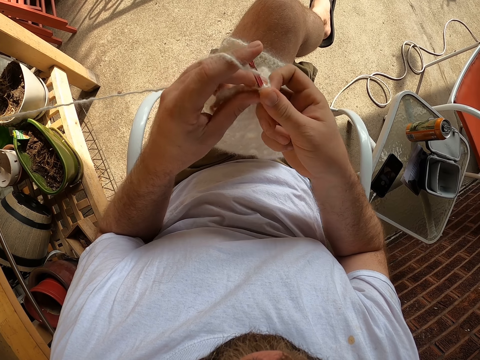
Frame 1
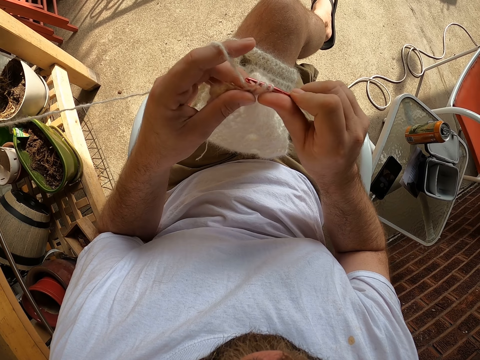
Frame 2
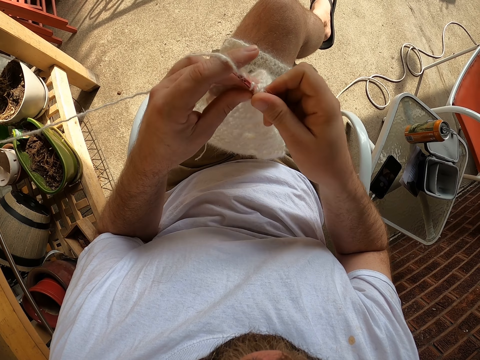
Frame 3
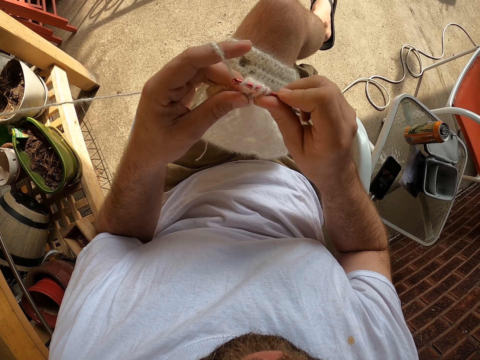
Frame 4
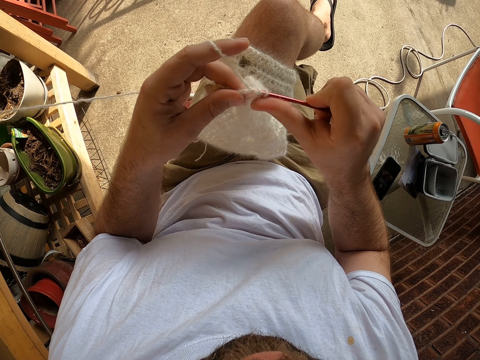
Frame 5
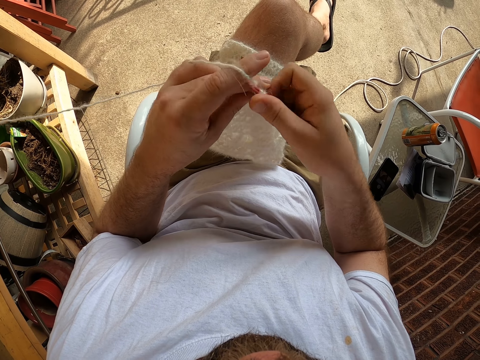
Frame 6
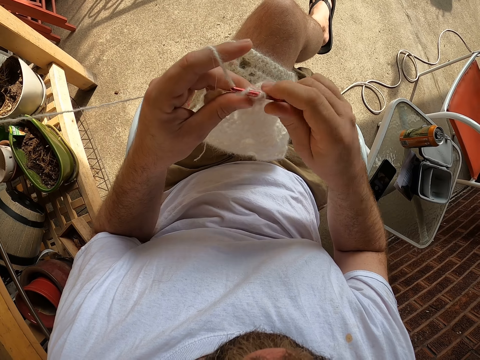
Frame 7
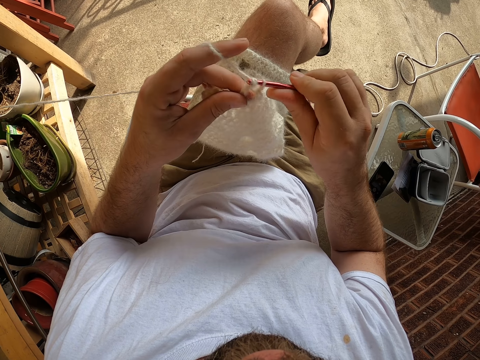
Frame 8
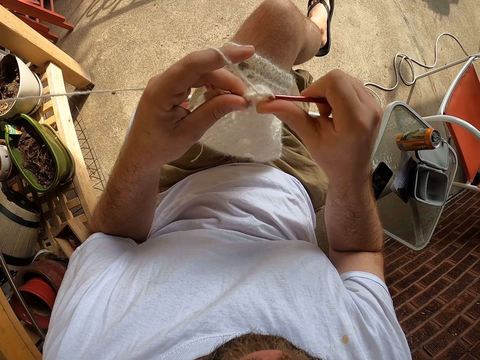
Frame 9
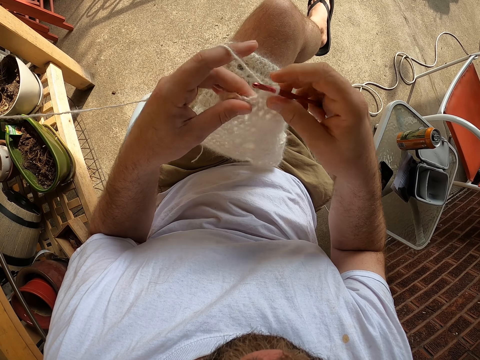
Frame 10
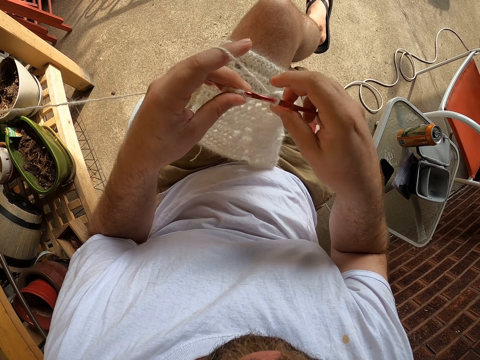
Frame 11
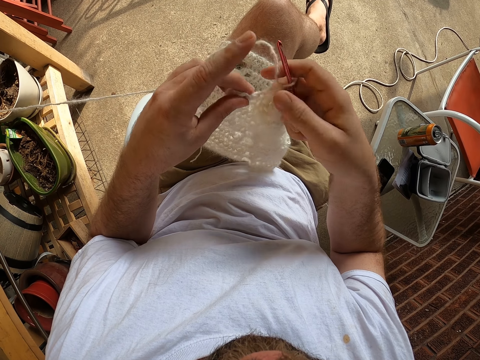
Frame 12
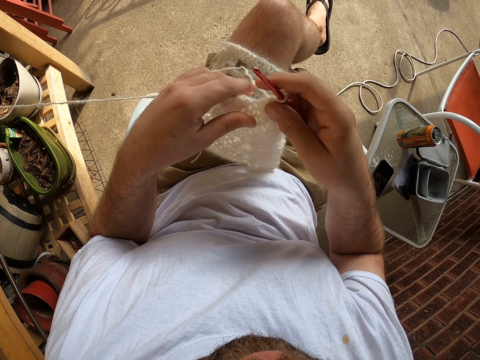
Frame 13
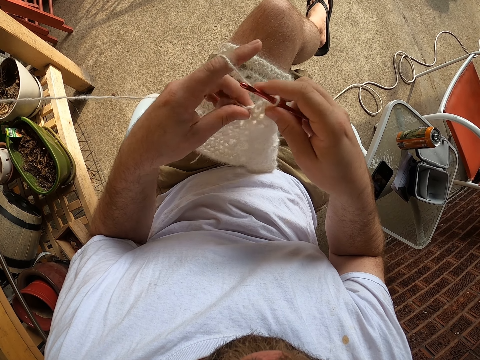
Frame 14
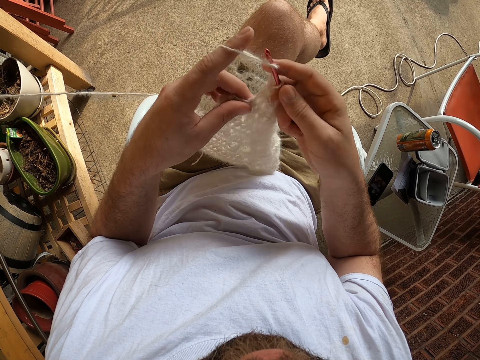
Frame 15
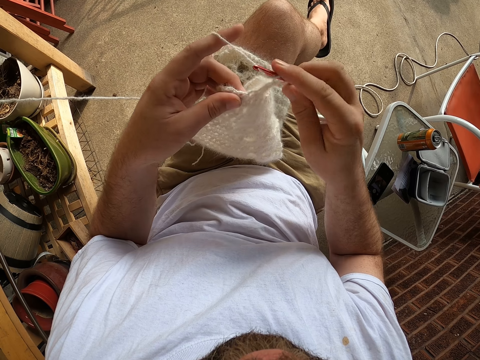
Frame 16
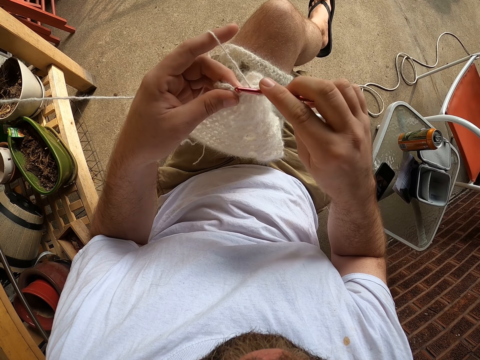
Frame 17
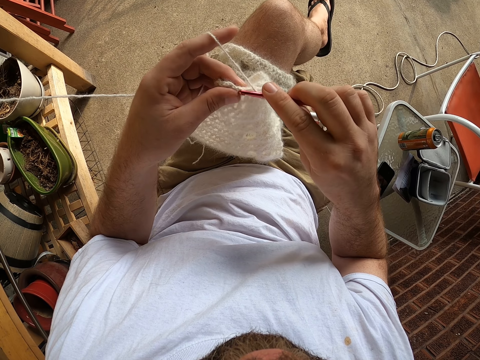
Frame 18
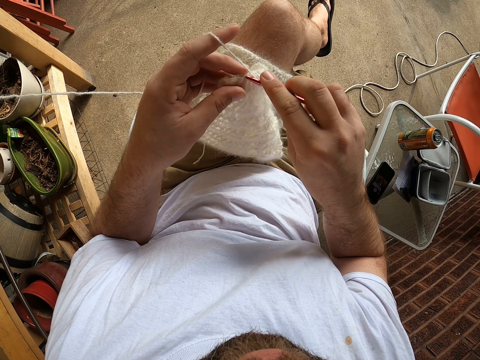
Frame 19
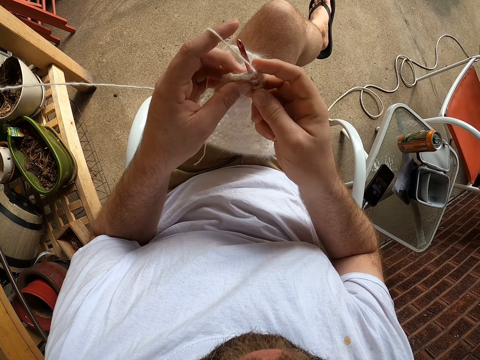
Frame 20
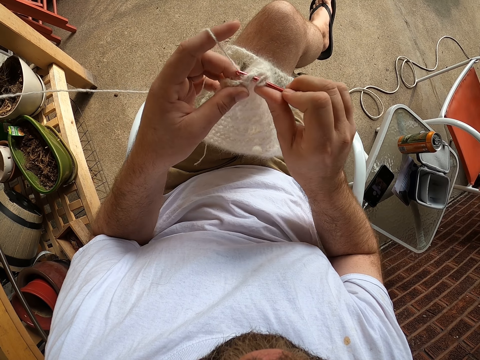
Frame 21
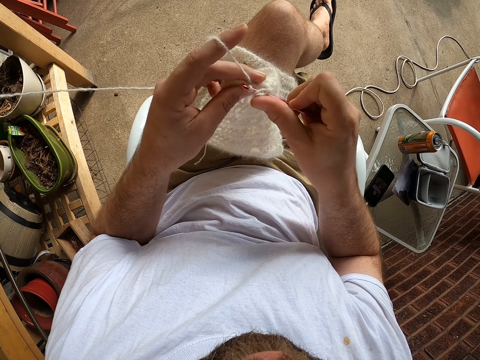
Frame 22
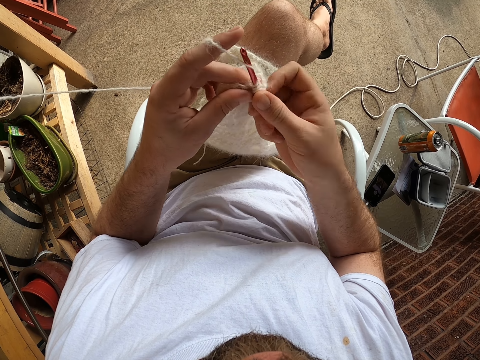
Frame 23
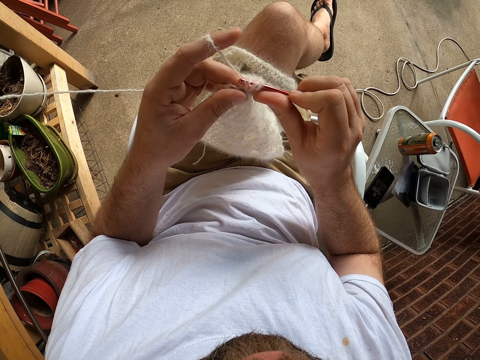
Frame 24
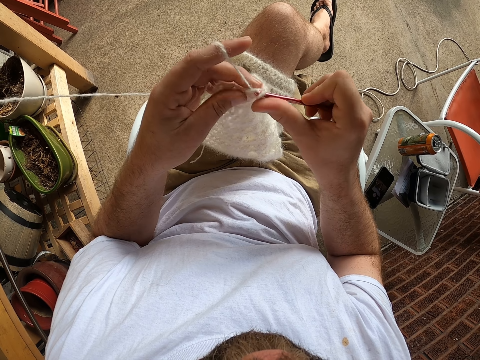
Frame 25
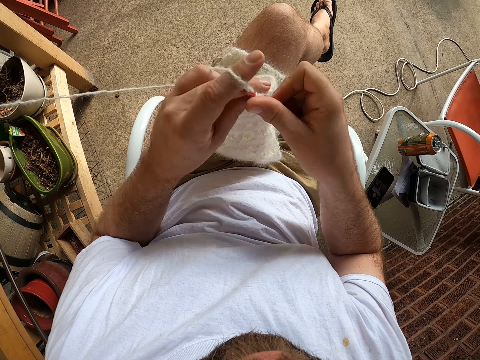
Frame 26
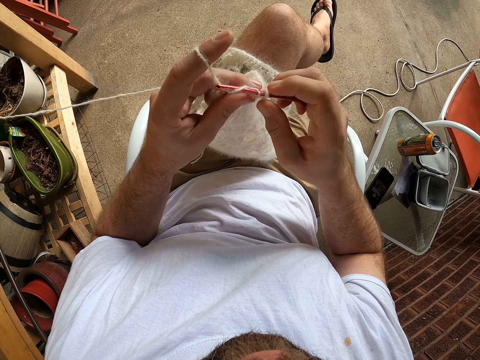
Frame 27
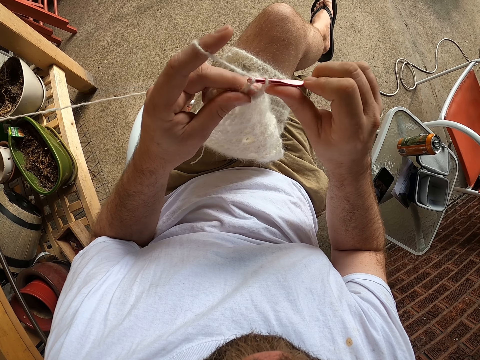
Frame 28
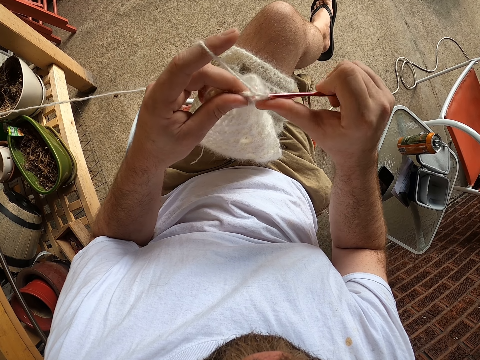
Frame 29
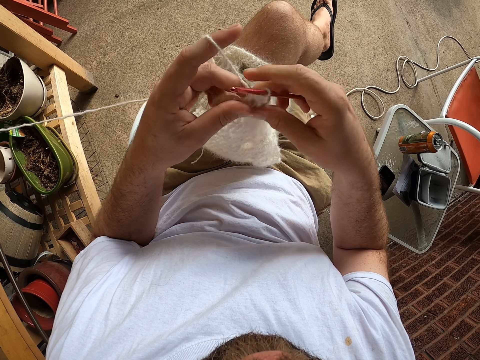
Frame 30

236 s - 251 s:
The camera wearer coils a knitting thread on a crochet hook. They knit a fabric with the knitting thread. They coil the knitting thread on the crochet hook.

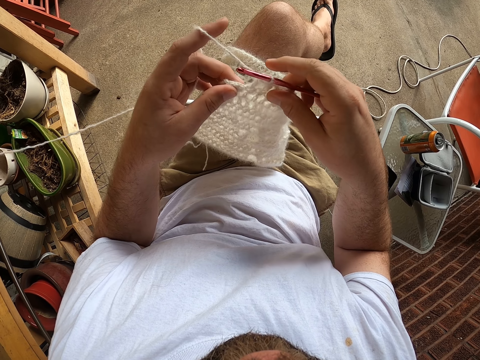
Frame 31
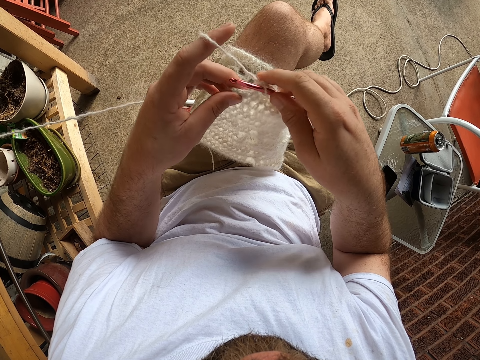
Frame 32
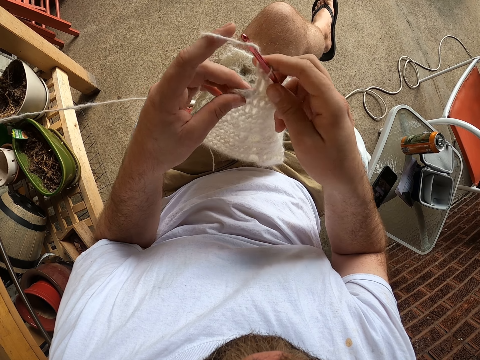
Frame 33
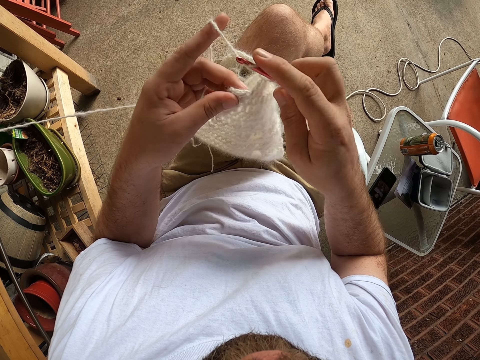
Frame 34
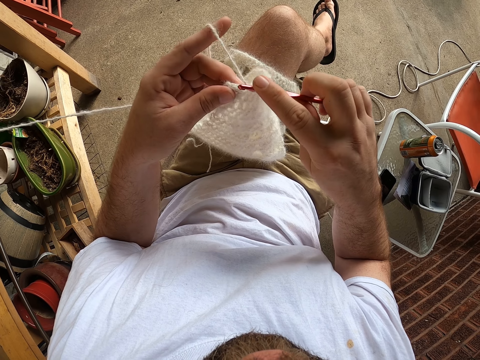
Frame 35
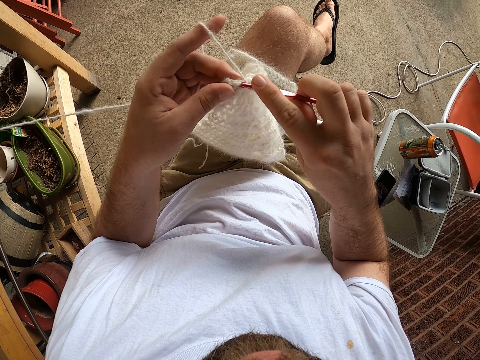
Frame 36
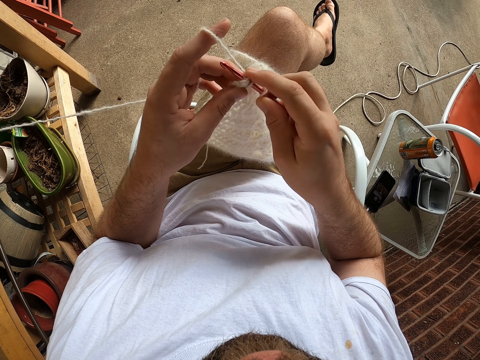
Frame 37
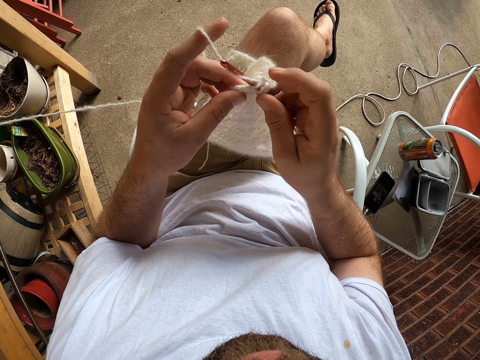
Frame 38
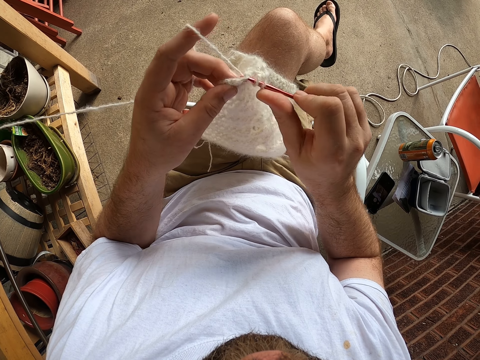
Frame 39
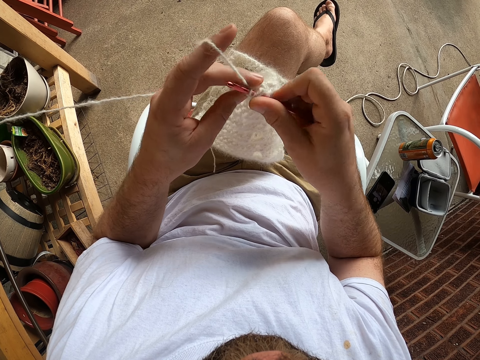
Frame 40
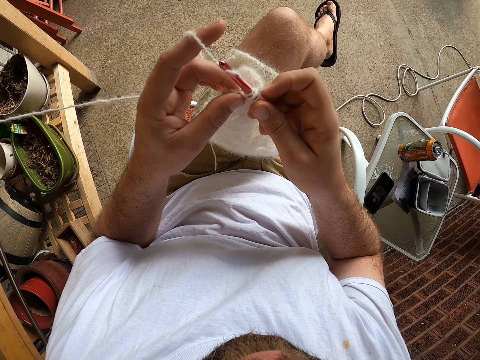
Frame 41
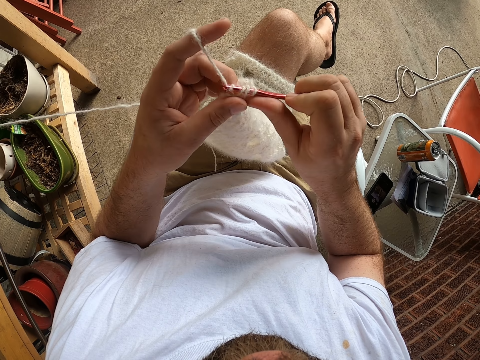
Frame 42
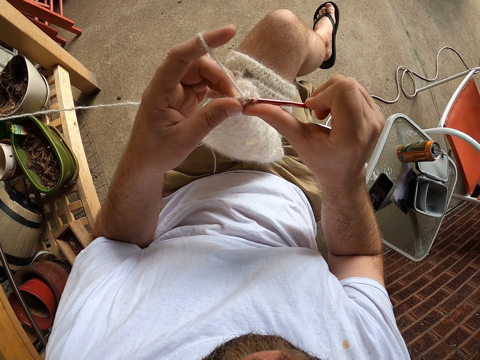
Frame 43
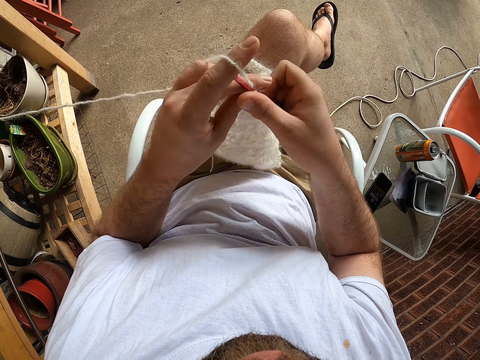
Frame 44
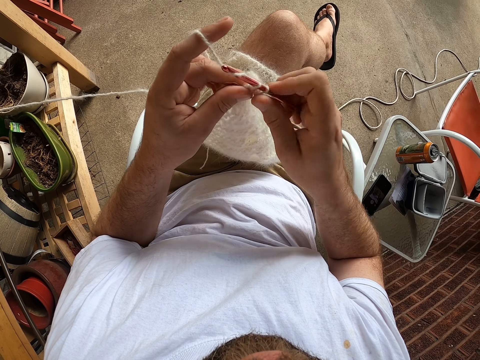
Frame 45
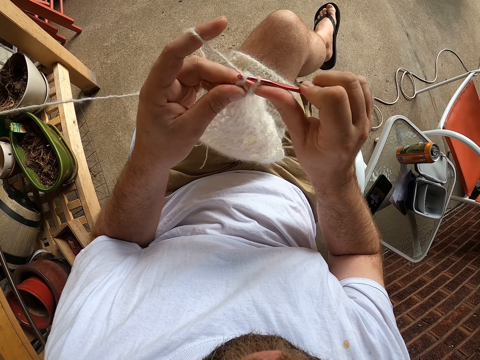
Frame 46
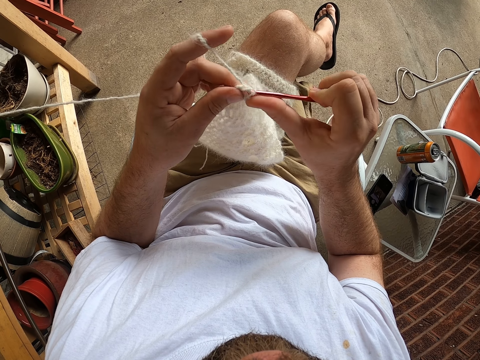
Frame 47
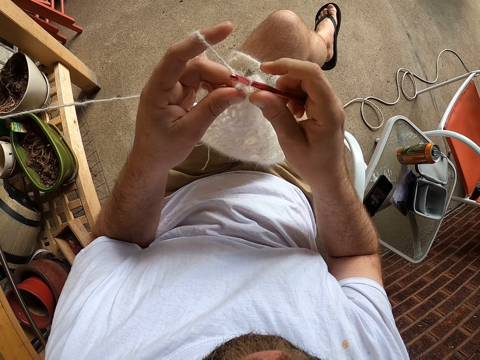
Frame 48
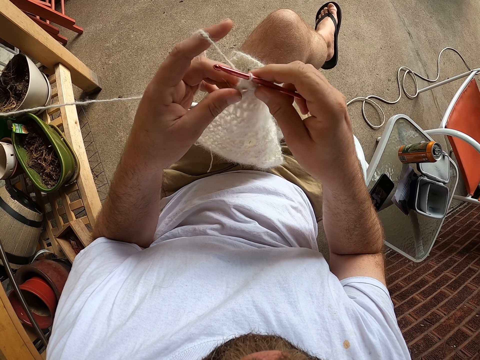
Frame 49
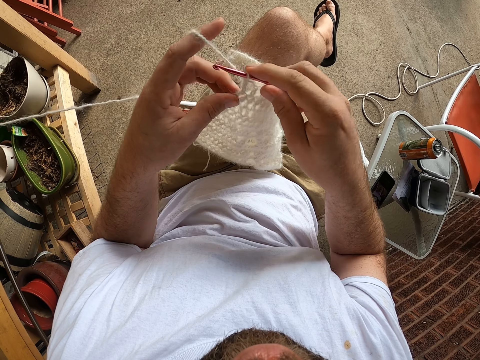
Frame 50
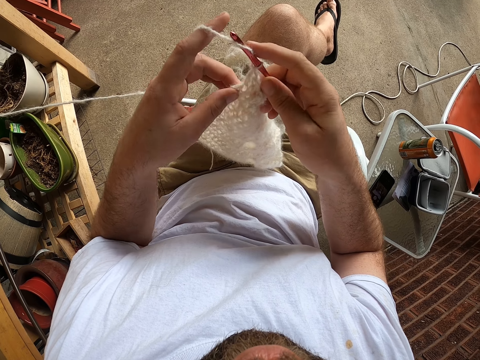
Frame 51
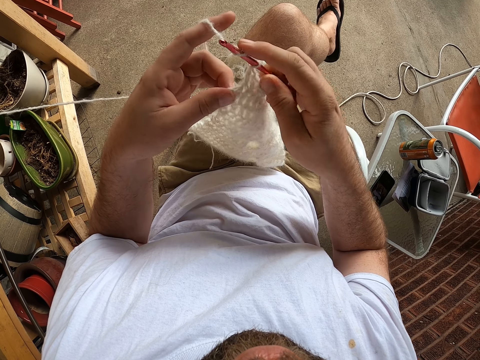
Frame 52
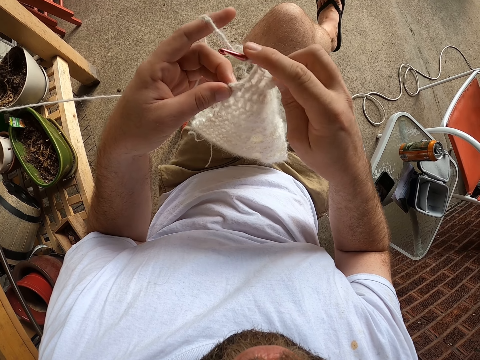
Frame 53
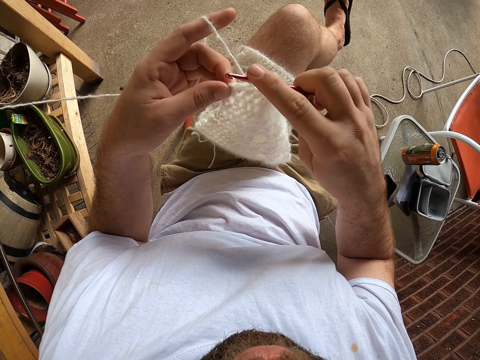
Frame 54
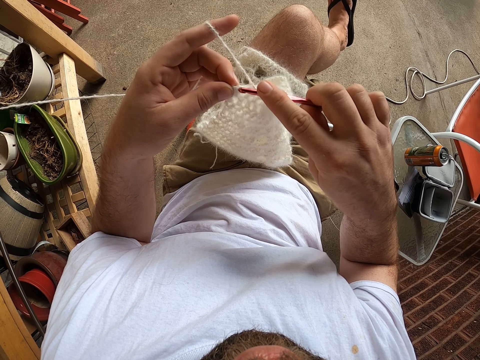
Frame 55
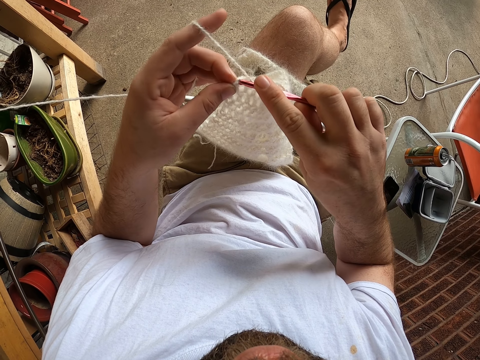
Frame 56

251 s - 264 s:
The camera wearer knits a fabric with a knitting thread. They coil the knitting thread on a crochet hook.
